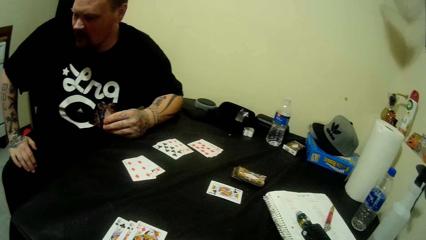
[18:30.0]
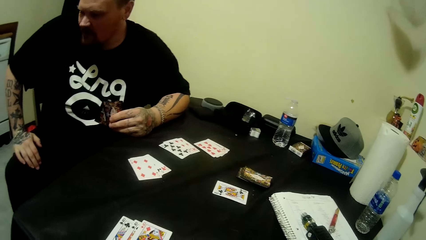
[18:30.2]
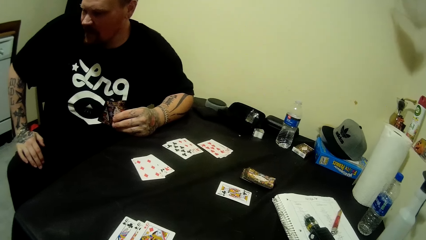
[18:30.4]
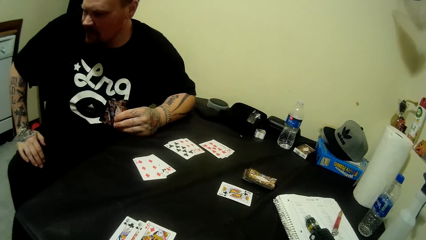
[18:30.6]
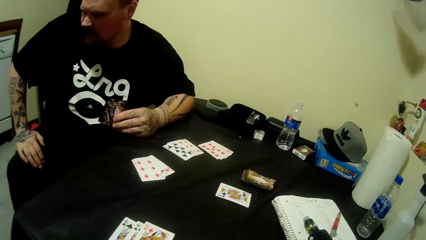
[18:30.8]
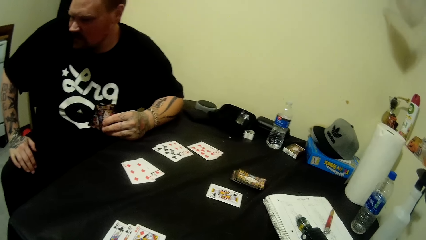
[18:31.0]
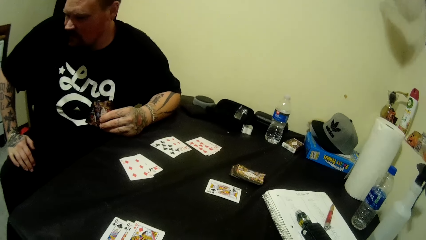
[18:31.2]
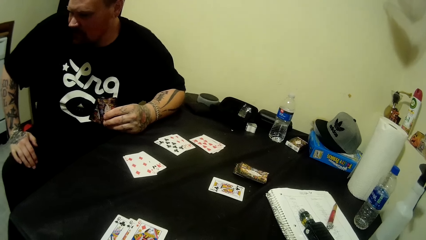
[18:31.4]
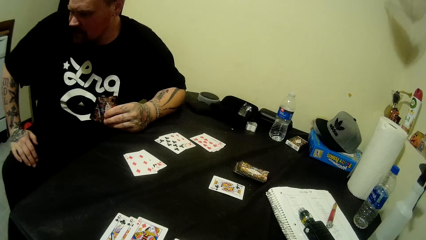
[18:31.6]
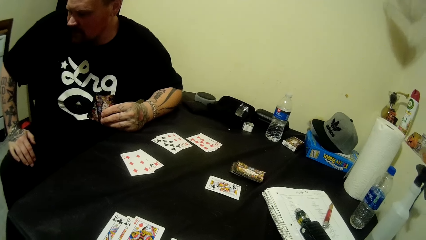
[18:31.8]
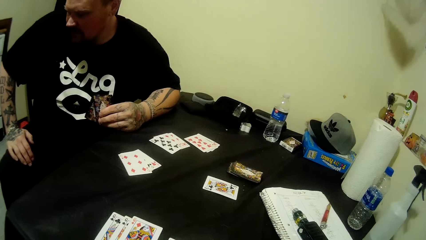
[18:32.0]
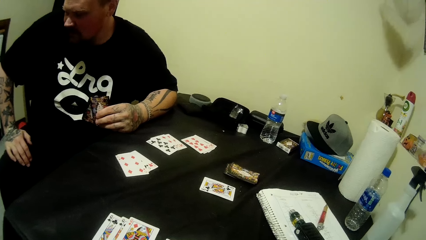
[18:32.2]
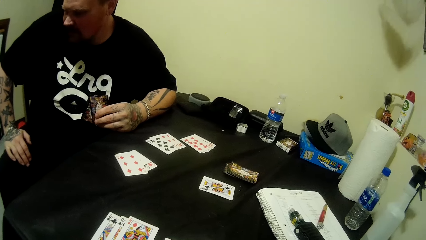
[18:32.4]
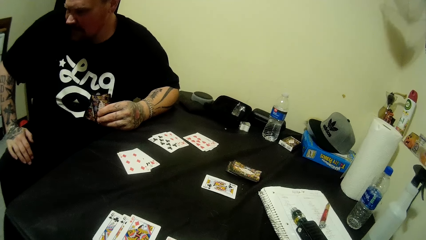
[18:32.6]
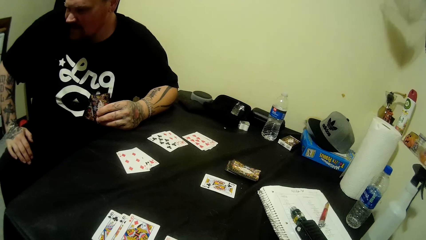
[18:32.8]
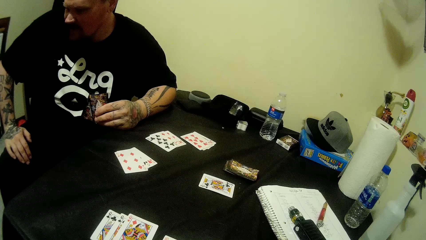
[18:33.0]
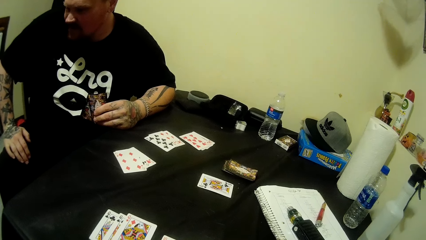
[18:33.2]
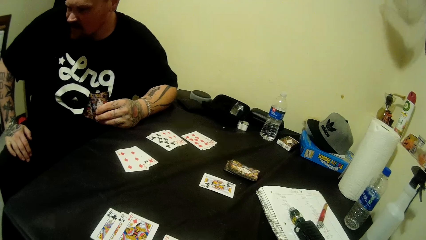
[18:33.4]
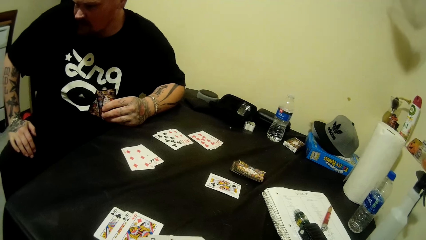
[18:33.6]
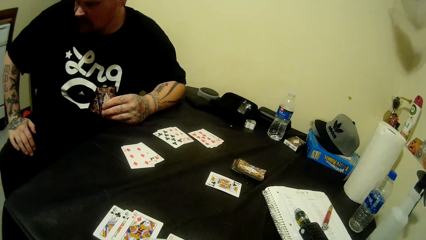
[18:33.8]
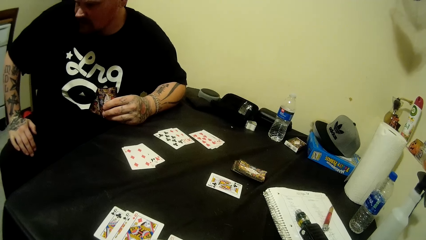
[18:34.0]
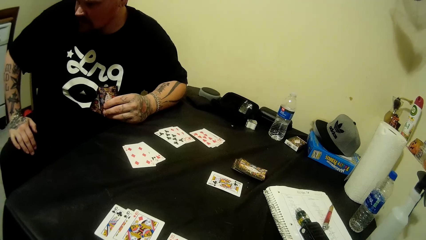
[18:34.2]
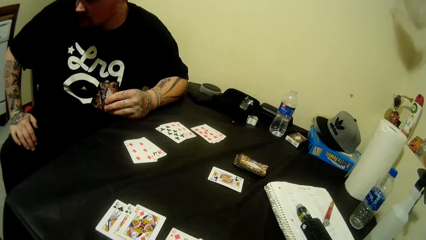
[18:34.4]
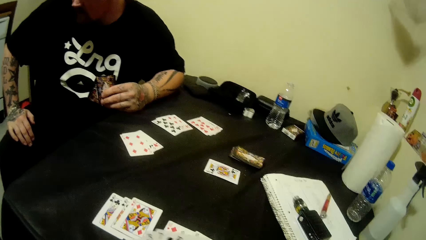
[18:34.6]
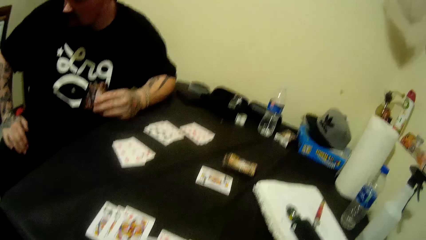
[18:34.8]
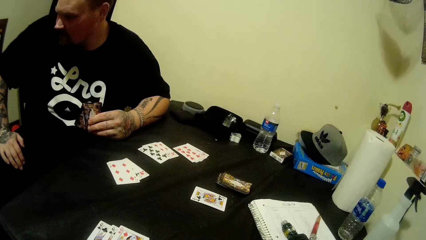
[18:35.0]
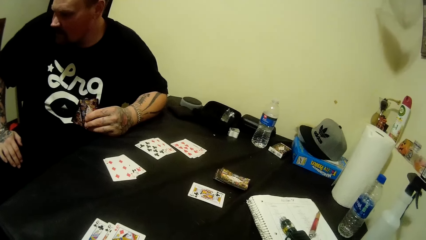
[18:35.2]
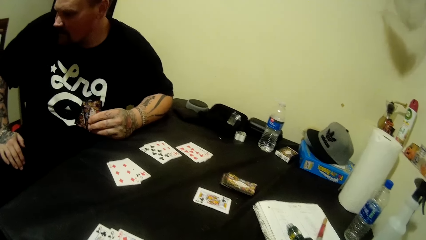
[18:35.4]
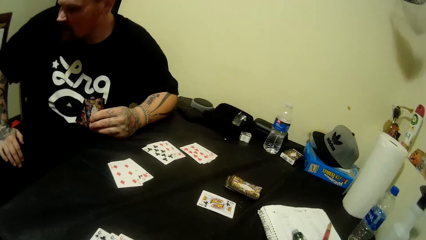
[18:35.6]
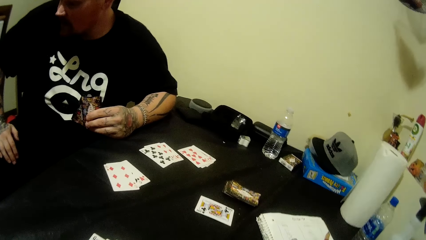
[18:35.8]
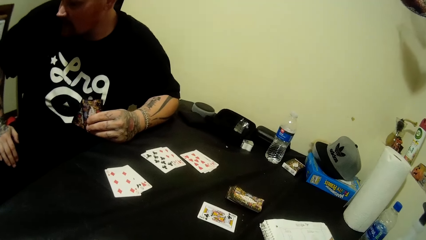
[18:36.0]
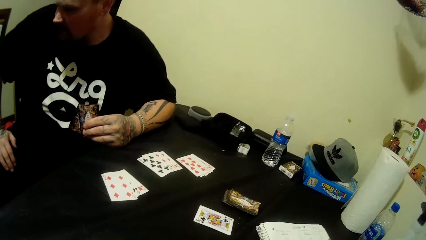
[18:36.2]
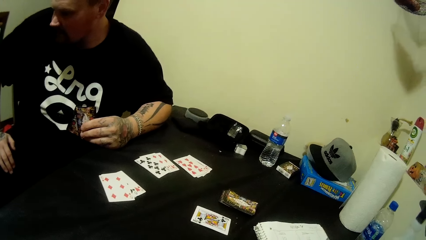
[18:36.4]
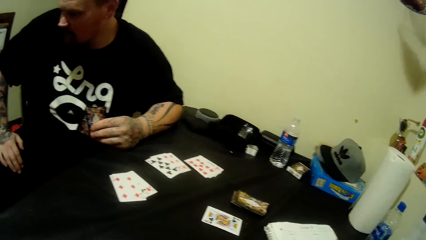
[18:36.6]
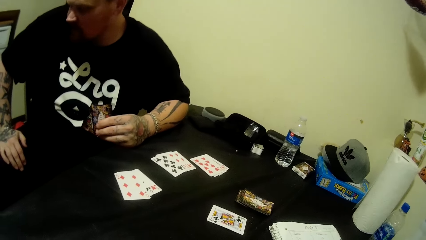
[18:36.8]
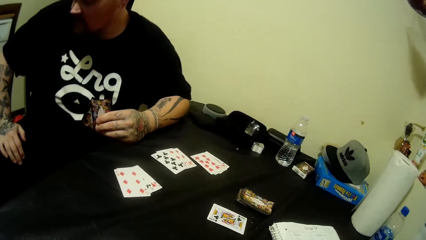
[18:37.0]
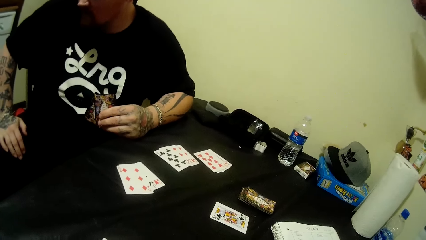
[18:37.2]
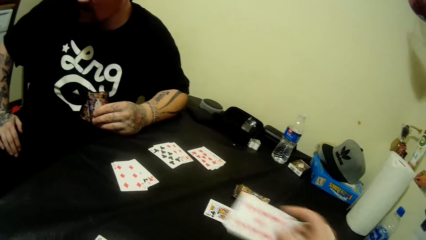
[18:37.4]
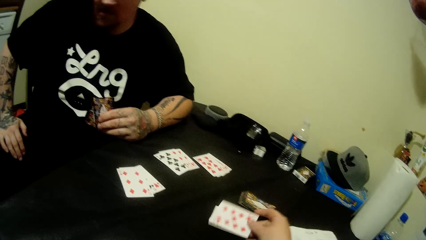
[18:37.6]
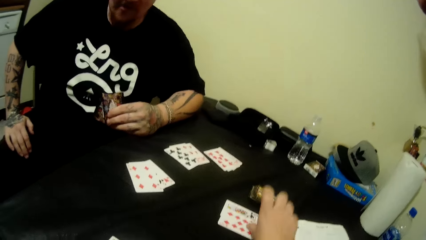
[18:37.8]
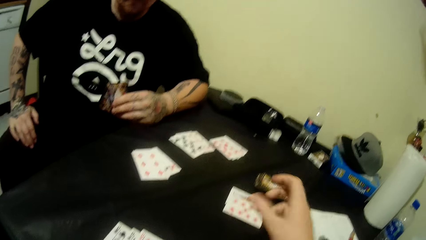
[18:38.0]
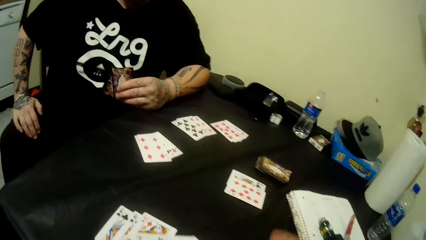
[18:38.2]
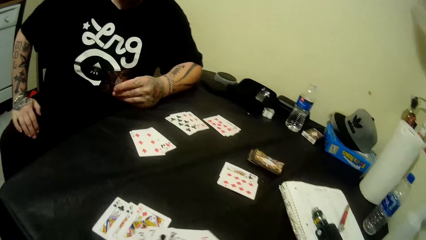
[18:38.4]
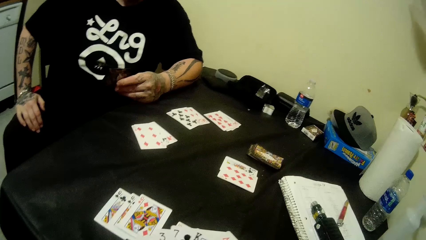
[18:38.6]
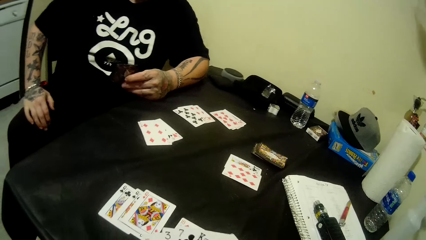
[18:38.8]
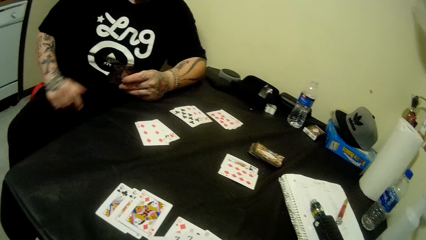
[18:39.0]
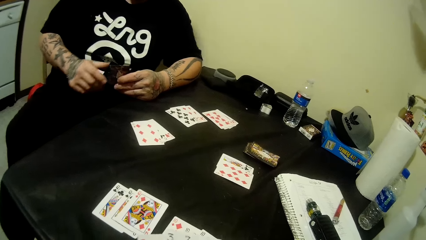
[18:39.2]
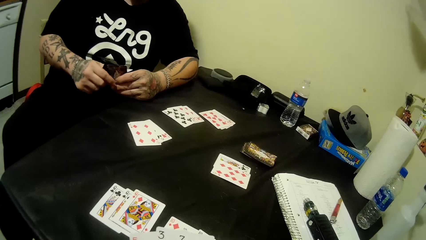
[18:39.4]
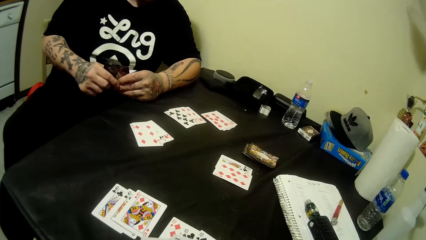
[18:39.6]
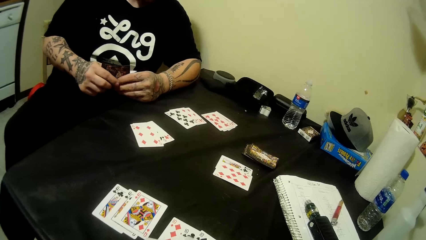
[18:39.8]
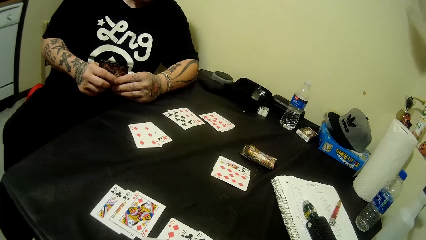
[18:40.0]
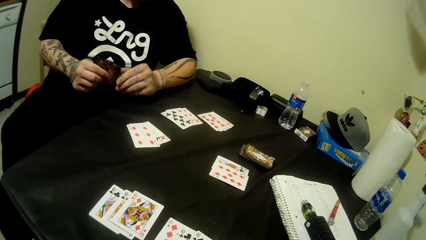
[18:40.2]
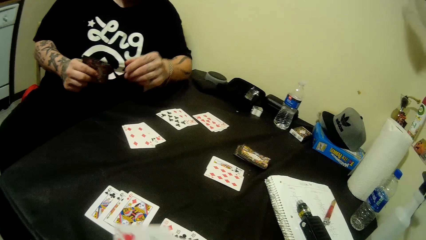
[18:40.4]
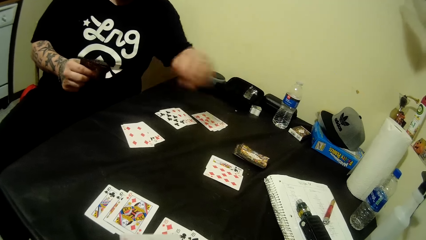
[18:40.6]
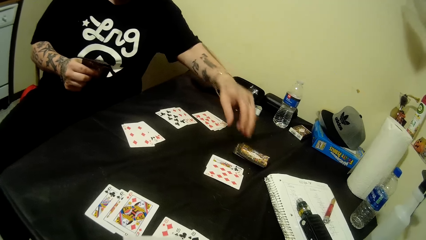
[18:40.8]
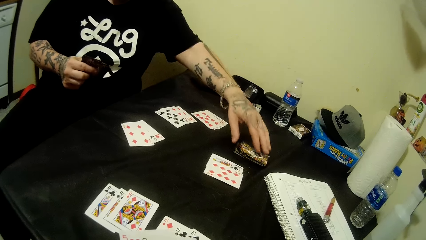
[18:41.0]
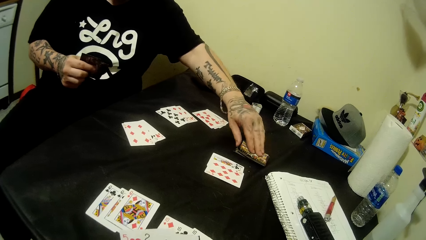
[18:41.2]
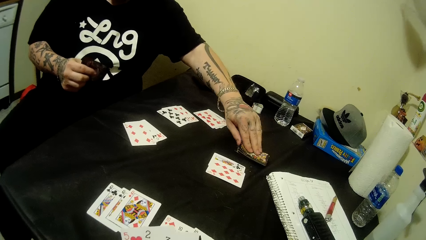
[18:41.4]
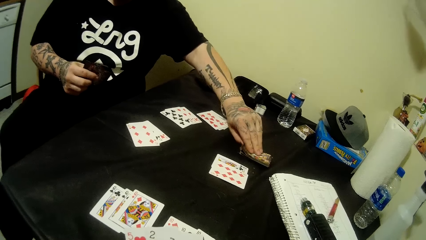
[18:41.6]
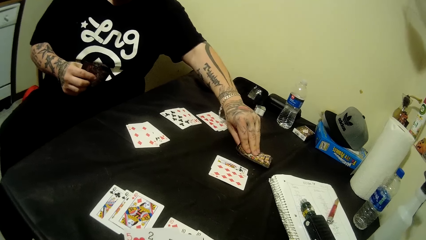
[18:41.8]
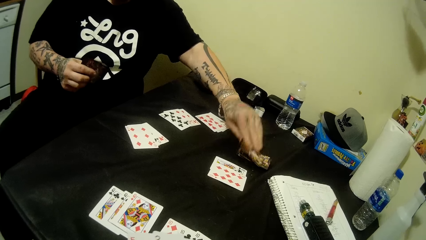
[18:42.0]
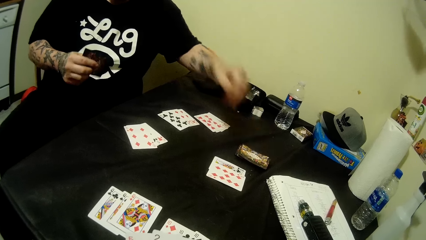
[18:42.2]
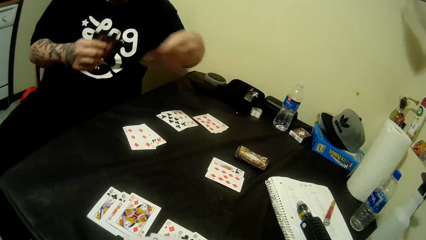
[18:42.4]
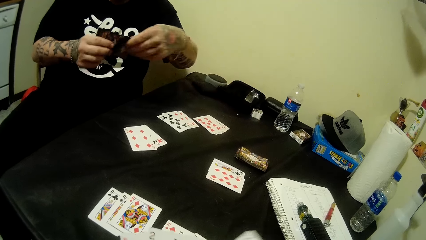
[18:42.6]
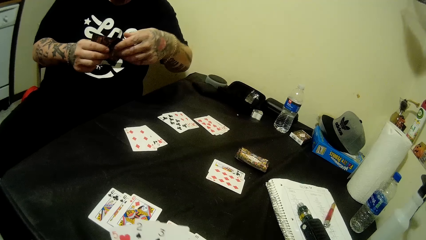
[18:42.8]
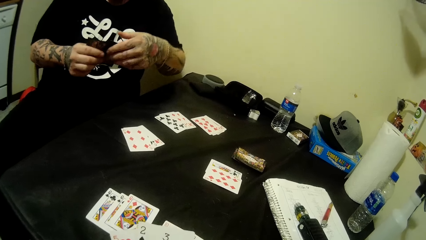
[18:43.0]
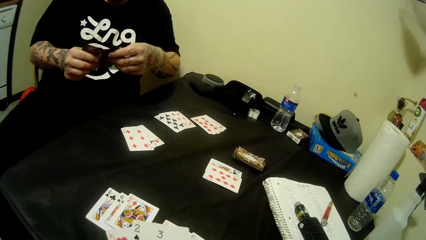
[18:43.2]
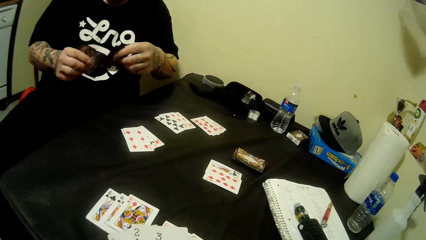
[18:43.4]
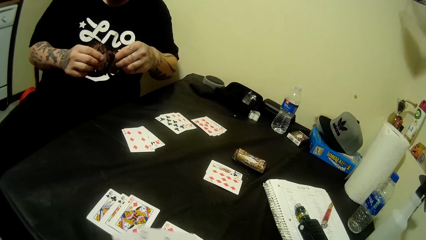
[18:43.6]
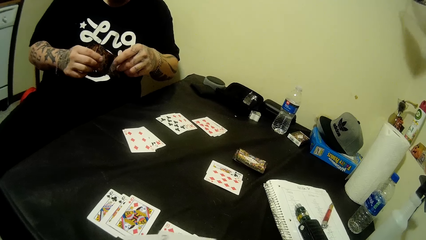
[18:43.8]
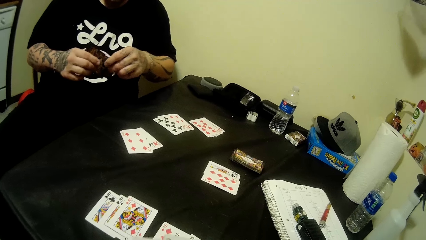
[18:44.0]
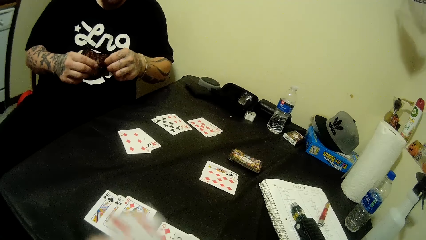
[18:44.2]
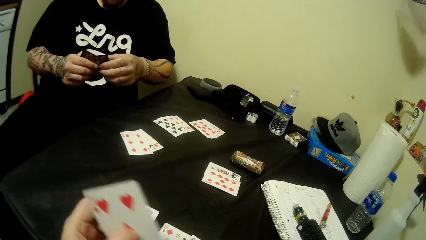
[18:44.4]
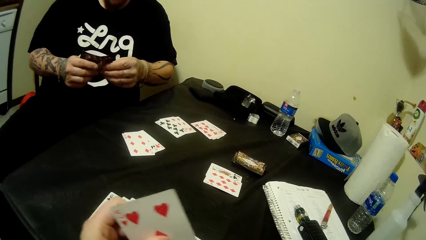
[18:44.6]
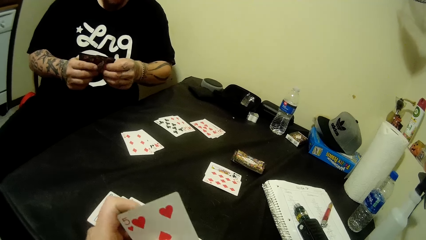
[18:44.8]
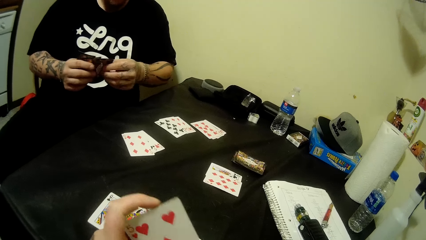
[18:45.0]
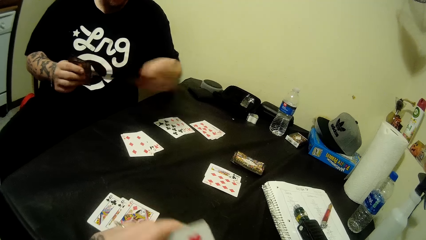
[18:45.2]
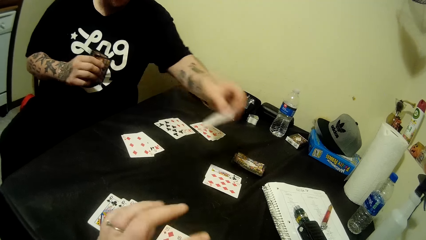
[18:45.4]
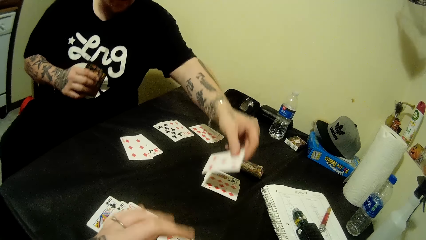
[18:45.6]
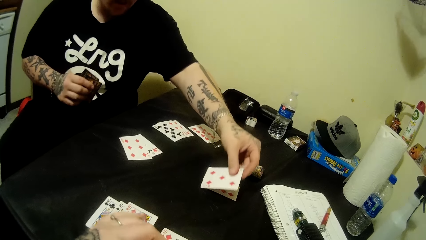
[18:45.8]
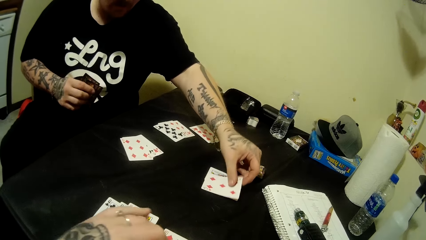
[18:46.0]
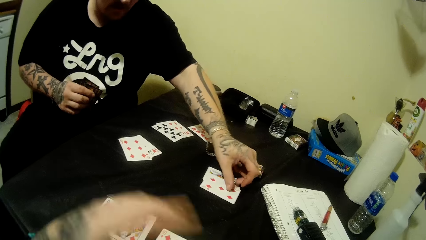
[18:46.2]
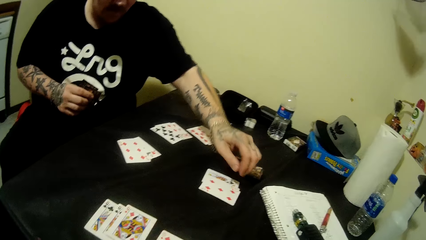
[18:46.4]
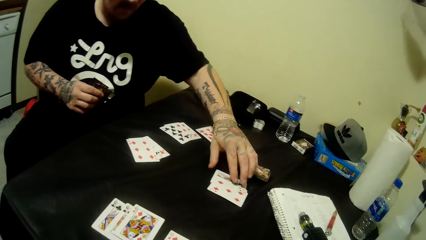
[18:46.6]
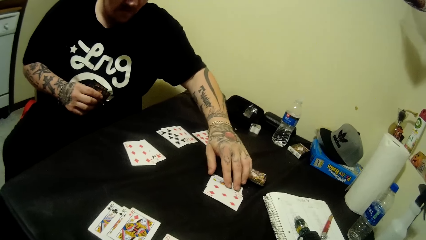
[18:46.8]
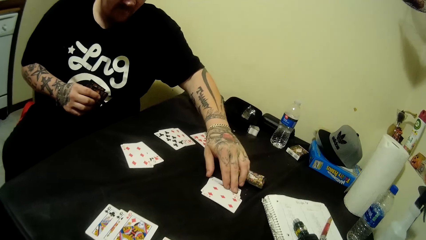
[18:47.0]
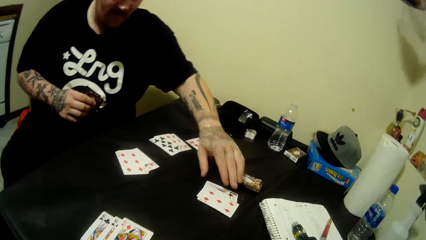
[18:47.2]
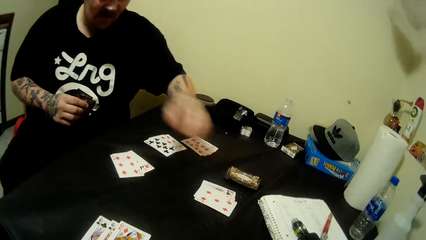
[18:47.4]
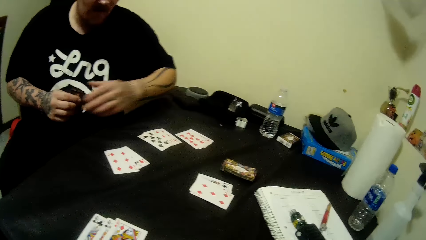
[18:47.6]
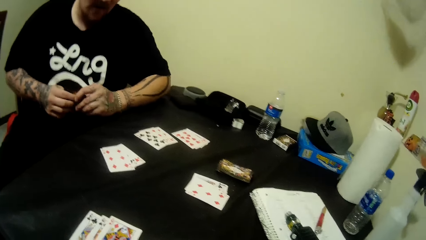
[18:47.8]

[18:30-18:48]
The camera wearer looks around the table. They drop a playing card. They play cards with the man. The man holds playing cards with both hands. He picks a playing card. He exchanges cards on the hands. The camera wearer looks at the cards on the hands. The man places the playing cards on the table. The camera wearer moves their hand.
